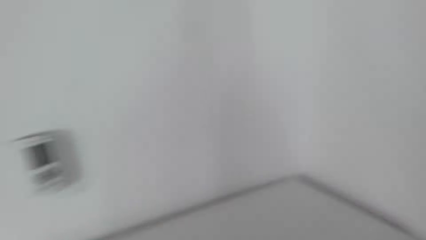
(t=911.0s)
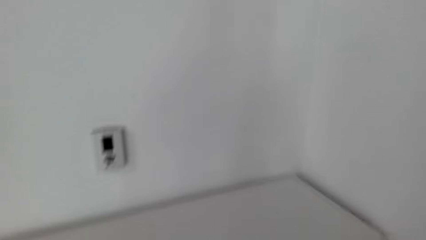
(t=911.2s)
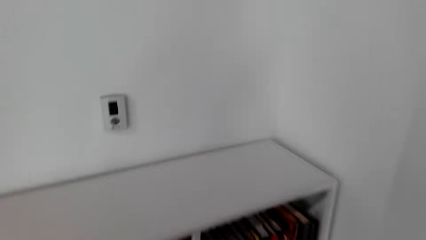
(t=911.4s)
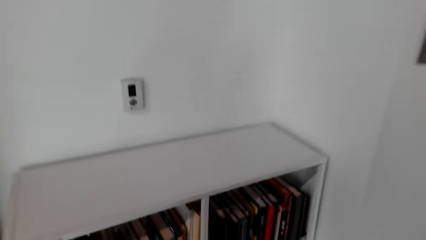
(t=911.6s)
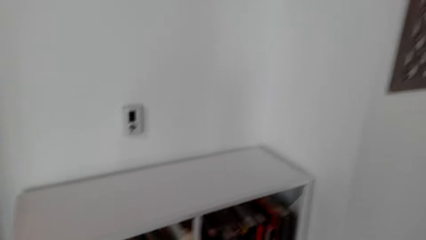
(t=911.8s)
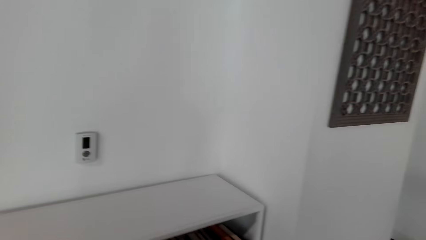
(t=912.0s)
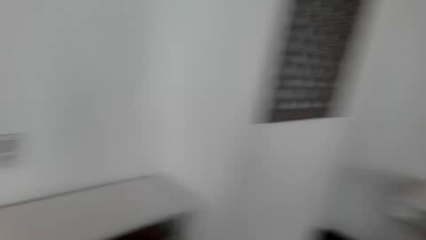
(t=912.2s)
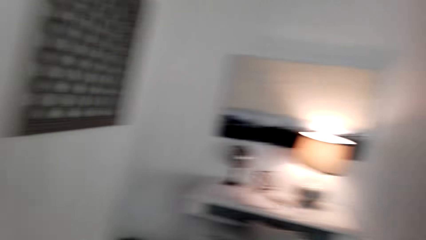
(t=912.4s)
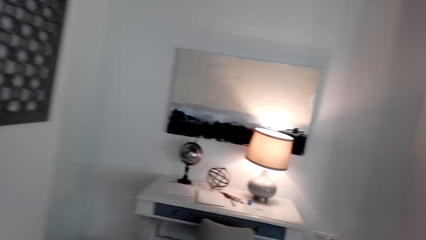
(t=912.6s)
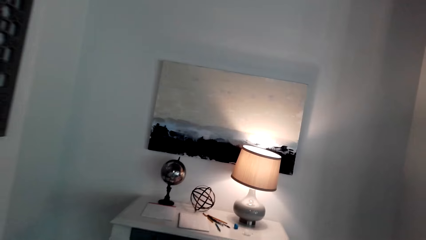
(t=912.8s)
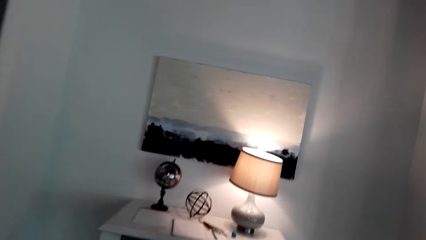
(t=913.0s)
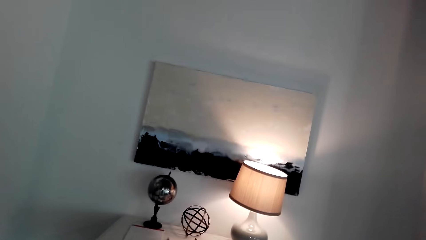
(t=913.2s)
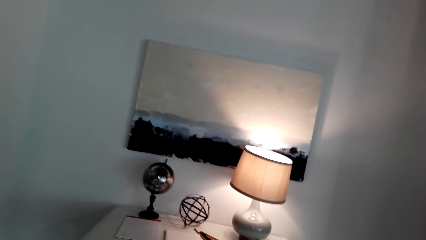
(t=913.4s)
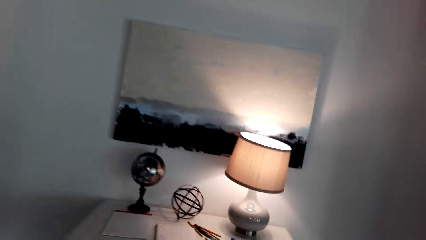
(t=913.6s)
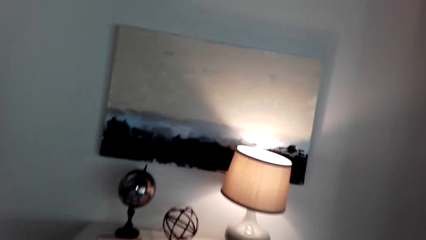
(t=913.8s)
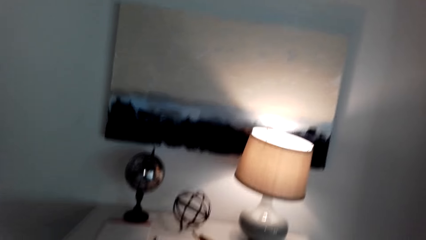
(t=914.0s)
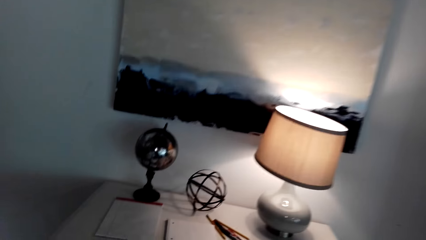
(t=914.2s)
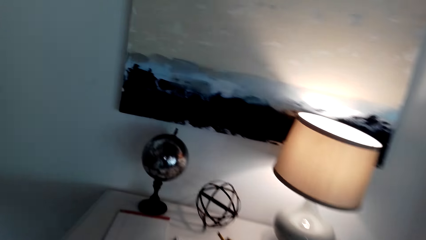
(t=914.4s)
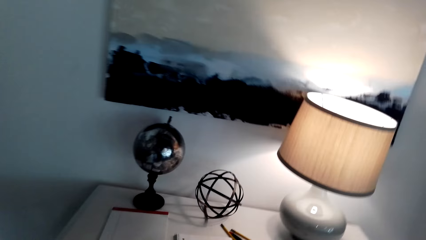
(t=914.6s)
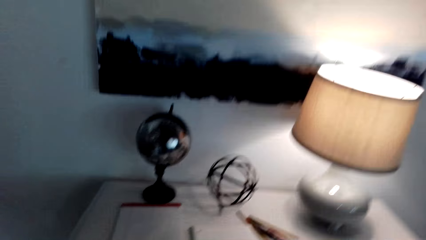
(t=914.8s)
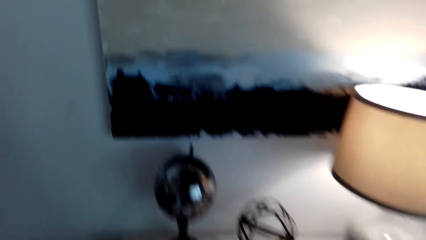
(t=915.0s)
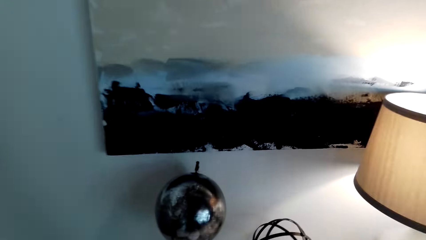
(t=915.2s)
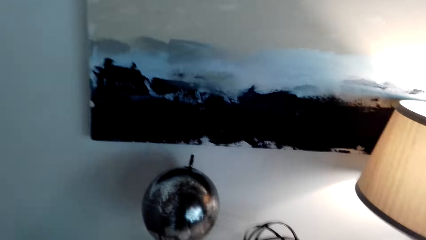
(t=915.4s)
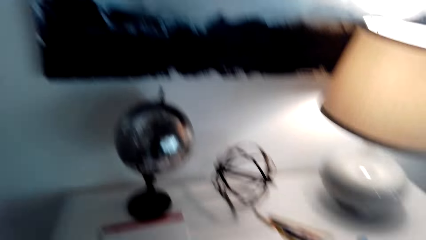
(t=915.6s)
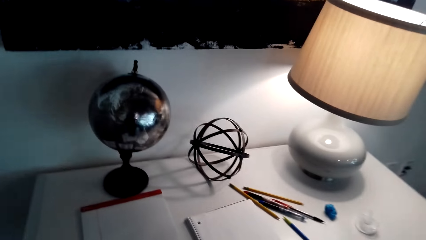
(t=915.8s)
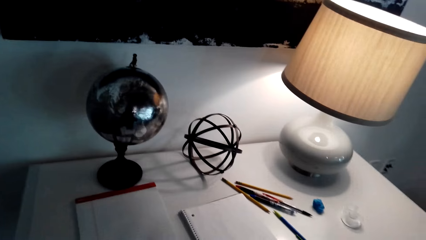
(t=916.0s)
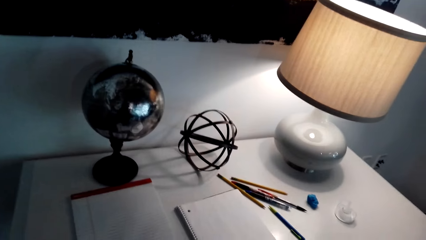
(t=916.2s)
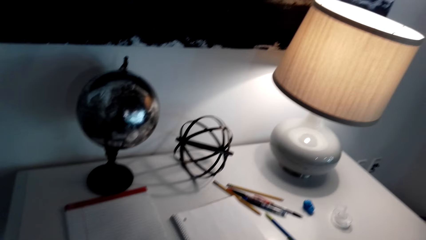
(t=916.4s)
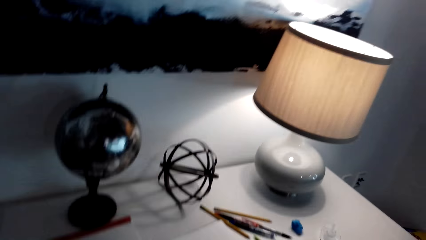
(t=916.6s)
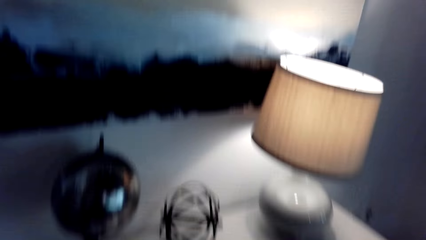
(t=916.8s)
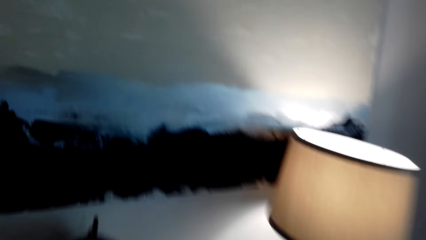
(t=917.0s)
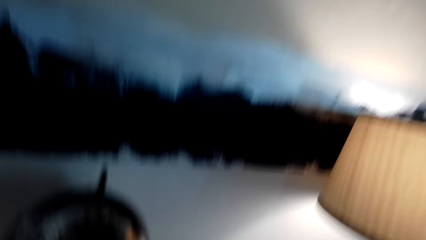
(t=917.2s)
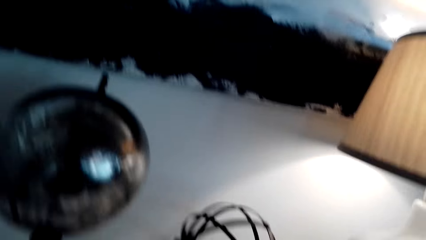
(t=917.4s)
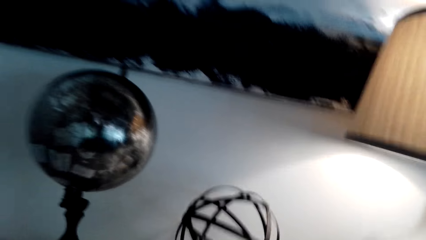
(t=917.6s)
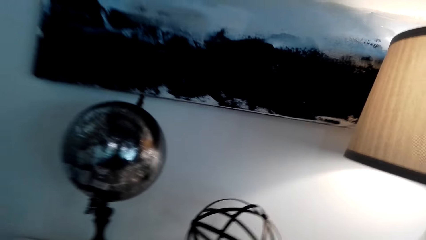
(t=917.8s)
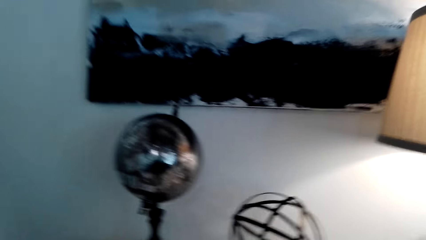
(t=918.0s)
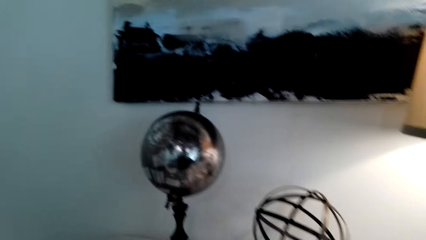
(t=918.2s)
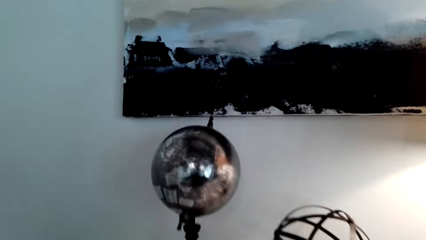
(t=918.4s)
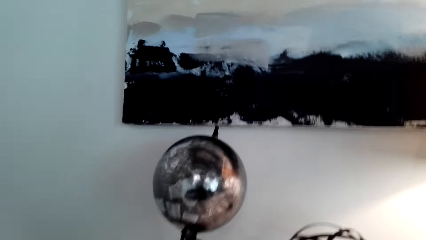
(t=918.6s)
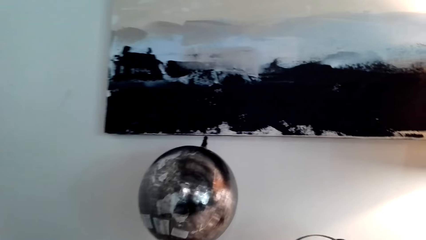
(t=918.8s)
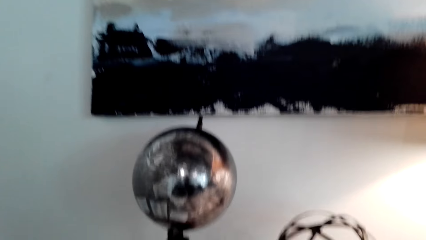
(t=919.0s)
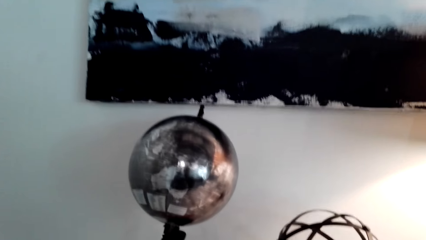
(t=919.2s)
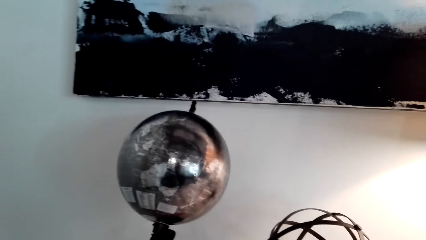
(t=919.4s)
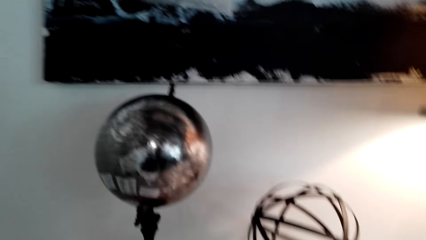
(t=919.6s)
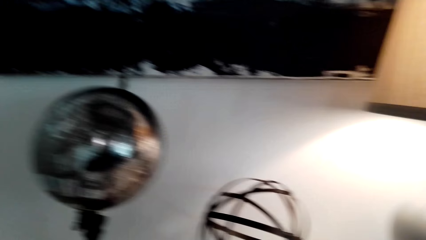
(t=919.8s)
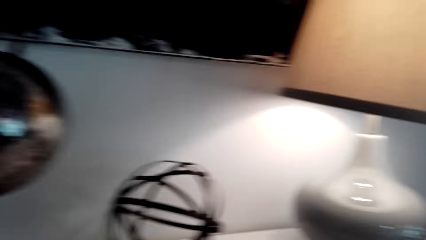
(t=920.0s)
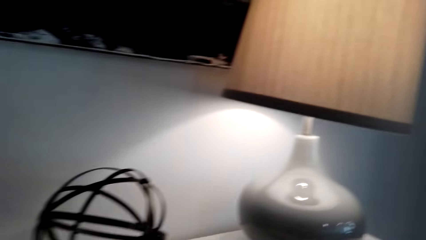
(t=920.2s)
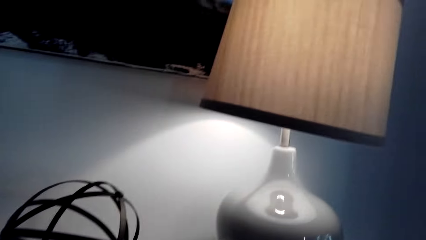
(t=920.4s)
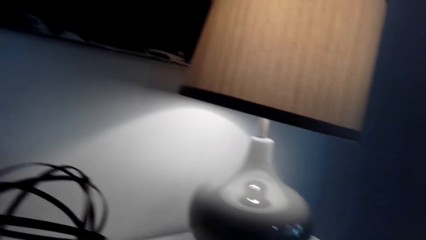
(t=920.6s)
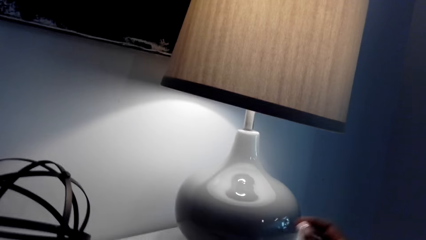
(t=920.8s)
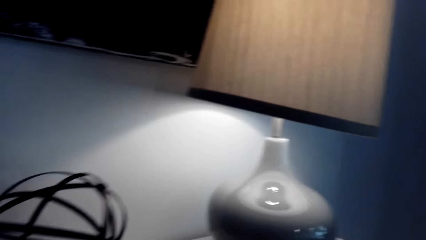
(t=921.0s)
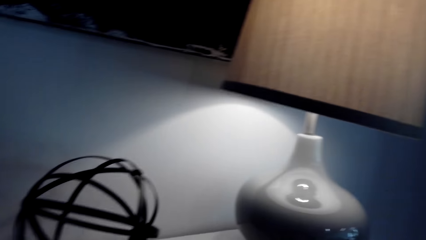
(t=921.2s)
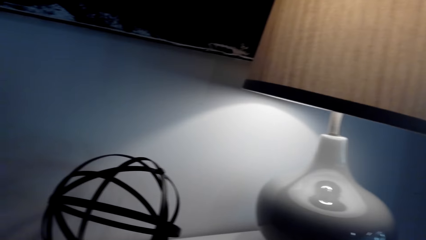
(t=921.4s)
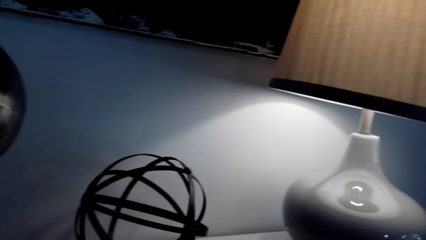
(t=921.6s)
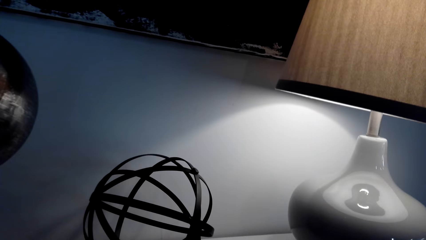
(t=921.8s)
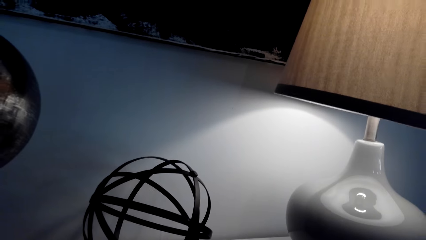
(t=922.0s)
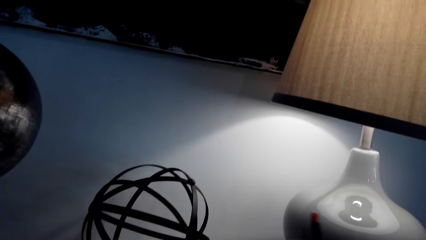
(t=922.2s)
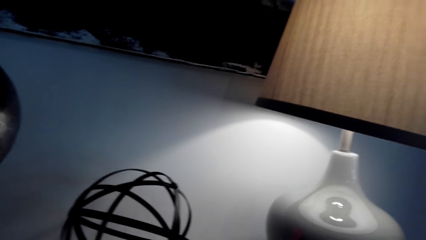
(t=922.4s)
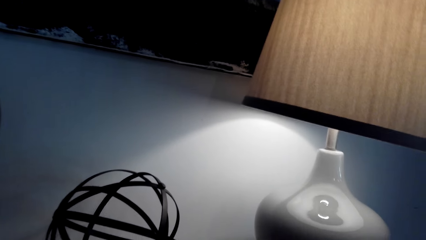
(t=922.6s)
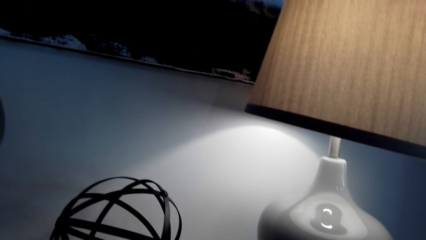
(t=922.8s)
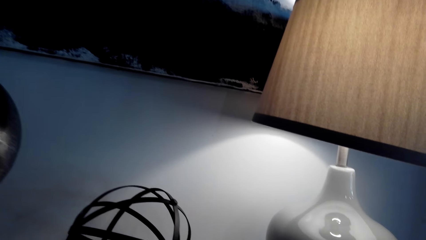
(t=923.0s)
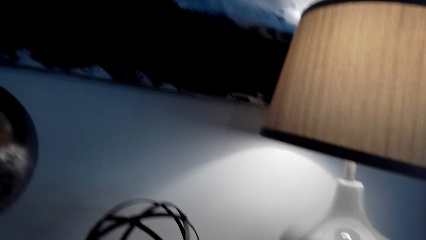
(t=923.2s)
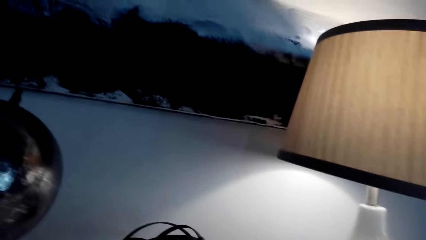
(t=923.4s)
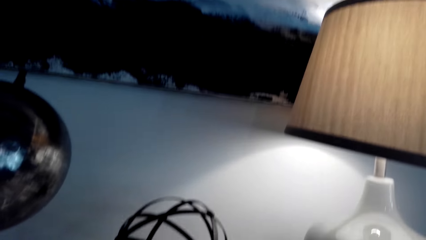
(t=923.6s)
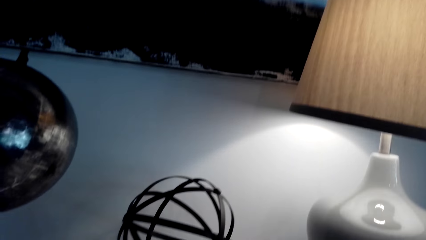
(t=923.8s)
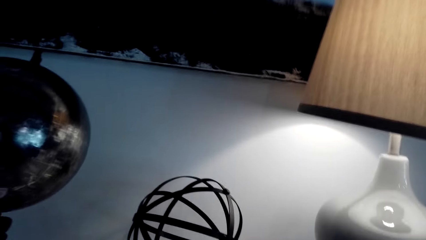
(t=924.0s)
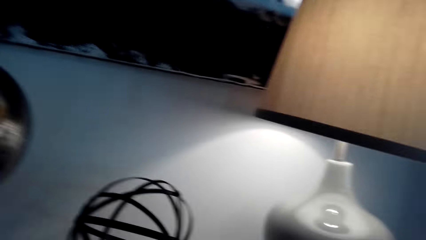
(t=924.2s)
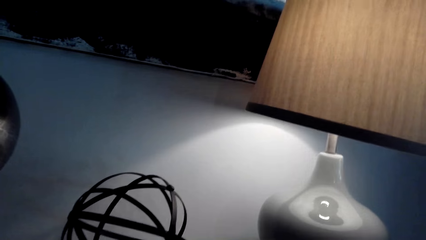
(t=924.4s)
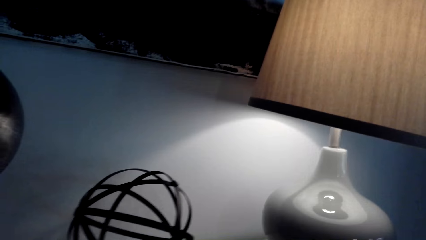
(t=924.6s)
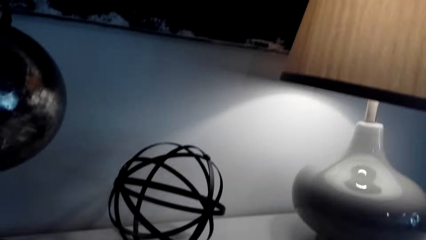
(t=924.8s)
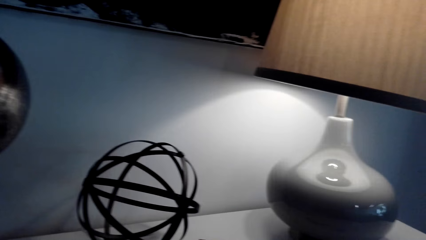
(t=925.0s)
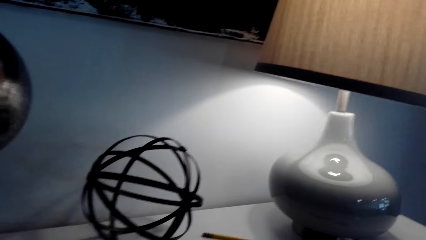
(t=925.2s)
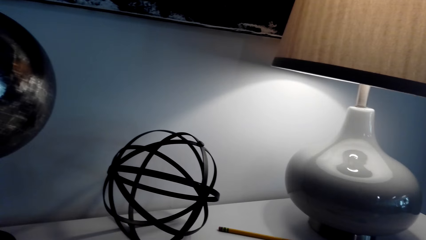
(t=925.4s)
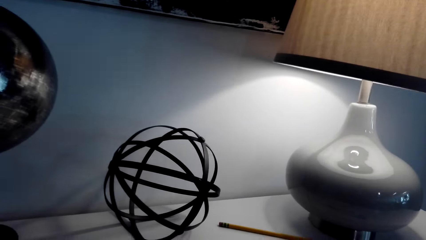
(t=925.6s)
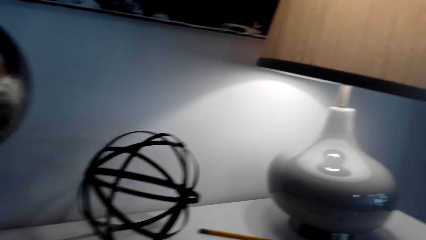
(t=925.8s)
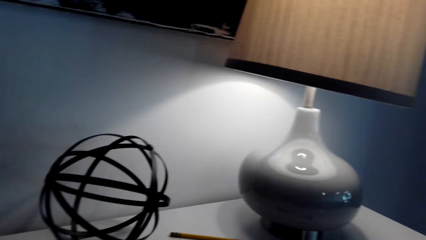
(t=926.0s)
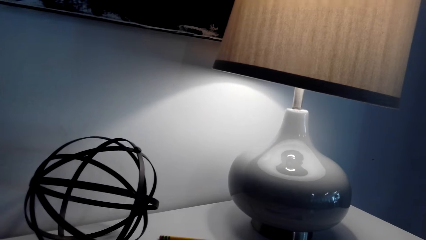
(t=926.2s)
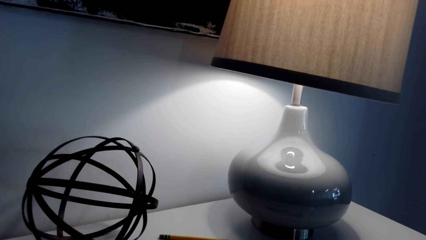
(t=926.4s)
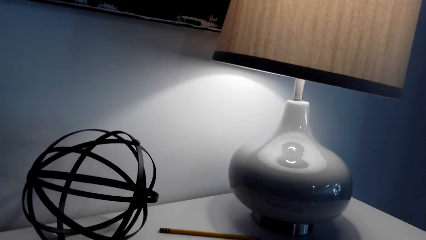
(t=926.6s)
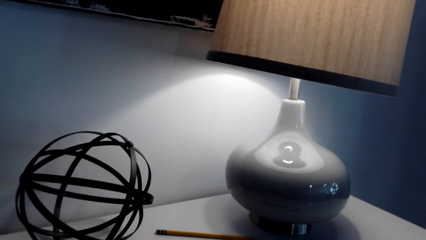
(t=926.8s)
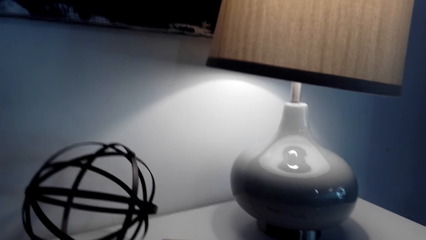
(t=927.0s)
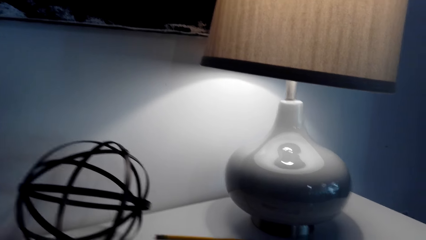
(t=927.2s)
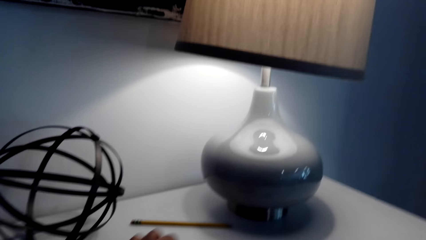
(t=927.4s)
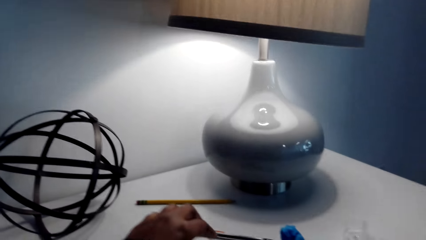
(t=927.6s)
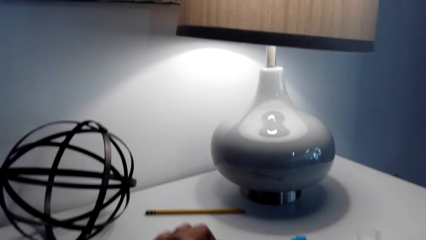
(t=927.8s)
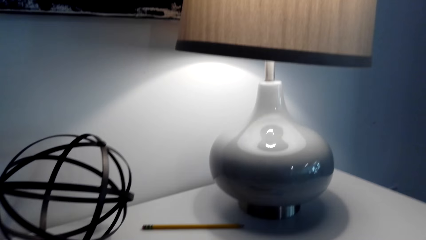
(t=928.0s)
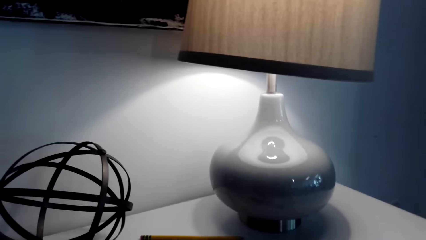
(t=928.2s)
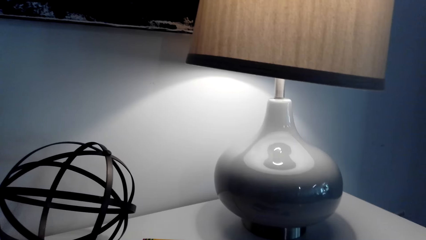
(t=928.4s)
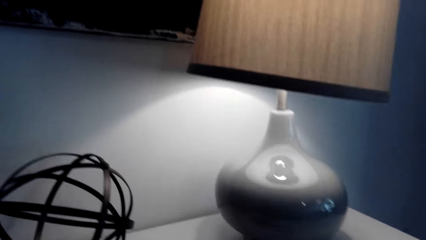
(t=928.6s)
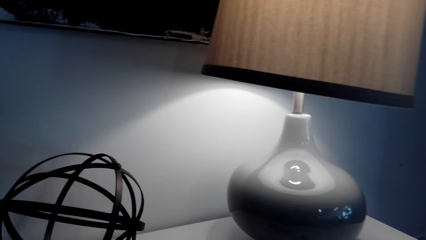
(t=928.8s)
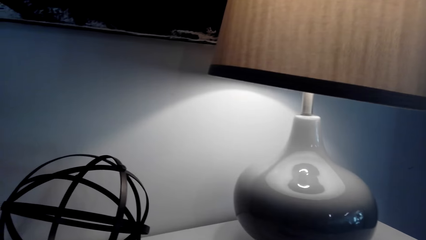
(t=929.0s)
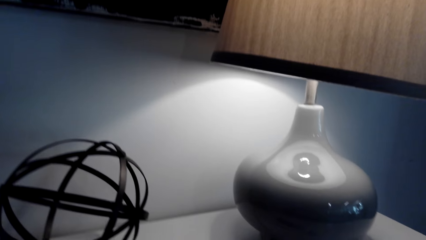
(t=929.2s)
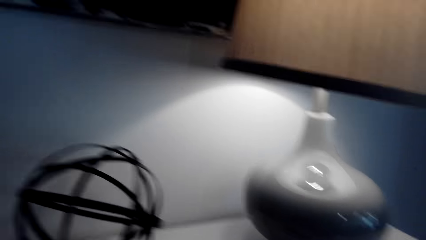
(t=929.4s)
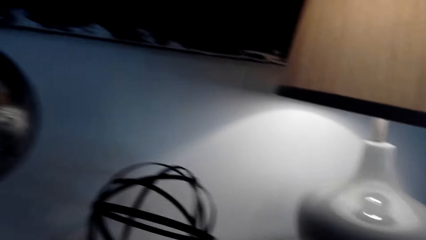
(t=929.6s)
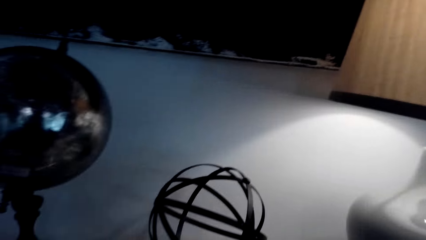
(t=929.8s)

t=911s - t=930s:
The camera wearer walks backwards. They turn around. They walk towards a desk. They sit on a chair. They move on the chair. They select pens from the table.
